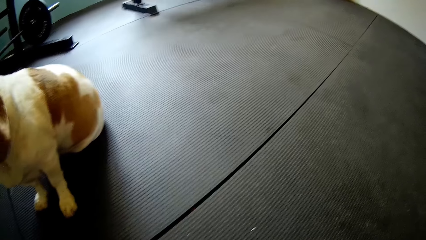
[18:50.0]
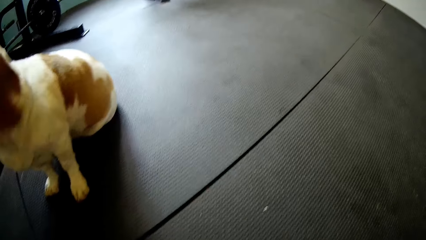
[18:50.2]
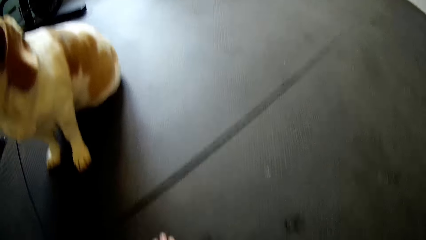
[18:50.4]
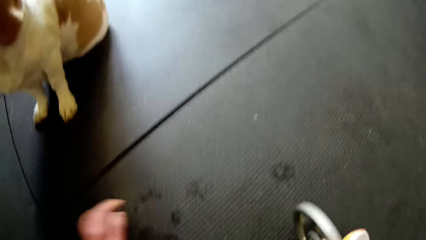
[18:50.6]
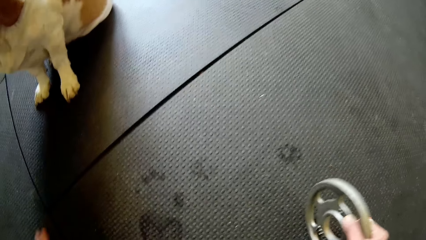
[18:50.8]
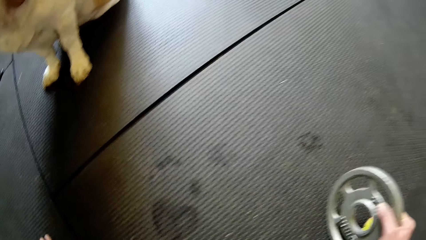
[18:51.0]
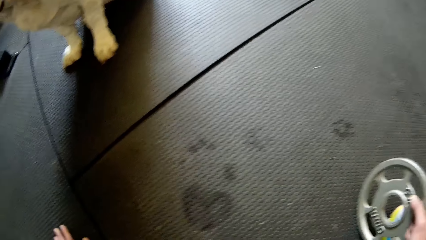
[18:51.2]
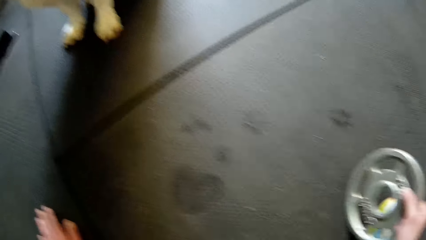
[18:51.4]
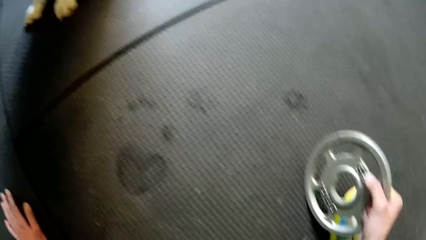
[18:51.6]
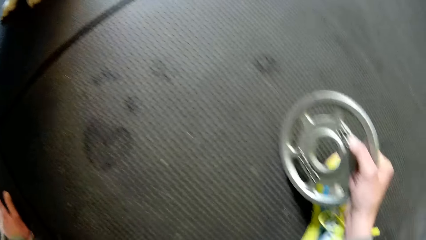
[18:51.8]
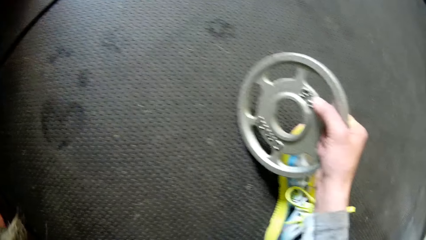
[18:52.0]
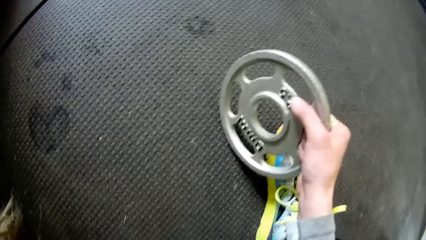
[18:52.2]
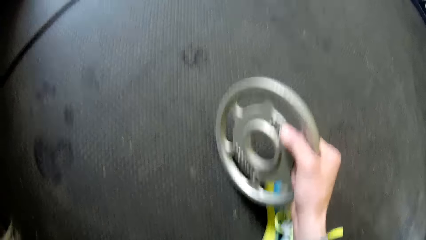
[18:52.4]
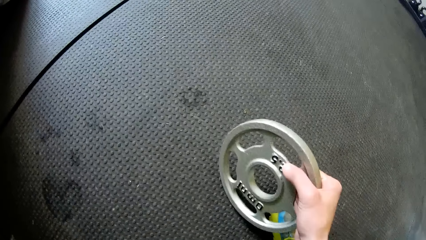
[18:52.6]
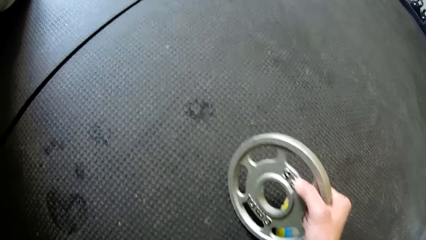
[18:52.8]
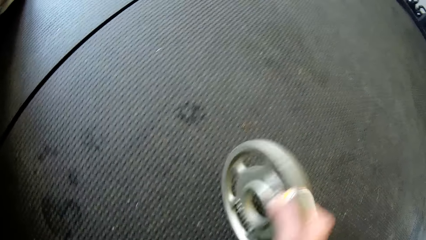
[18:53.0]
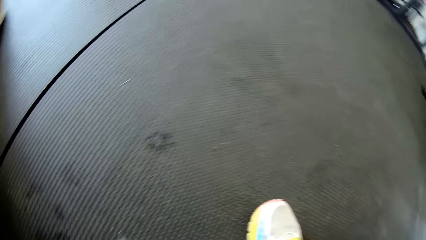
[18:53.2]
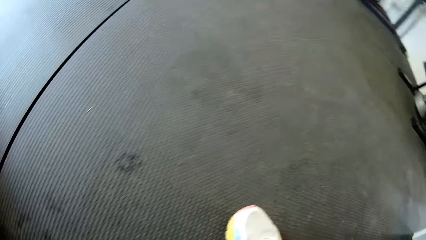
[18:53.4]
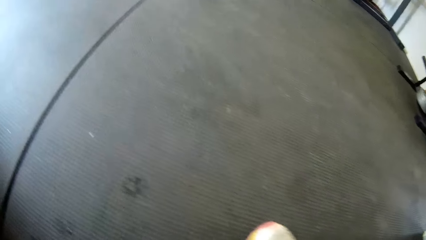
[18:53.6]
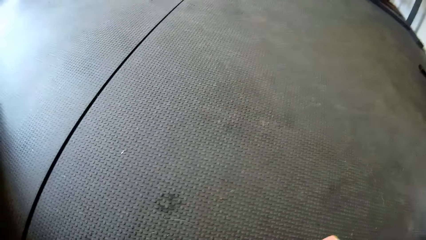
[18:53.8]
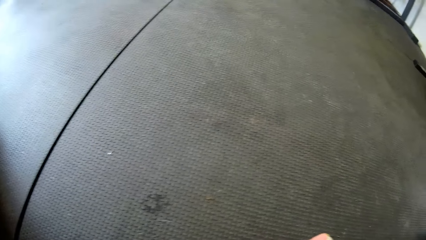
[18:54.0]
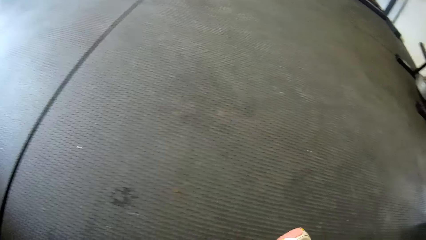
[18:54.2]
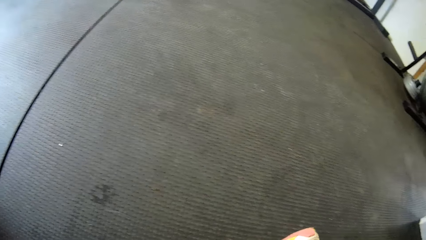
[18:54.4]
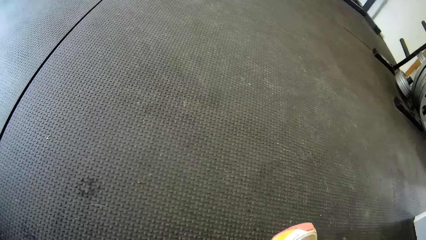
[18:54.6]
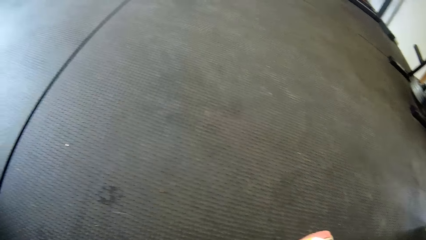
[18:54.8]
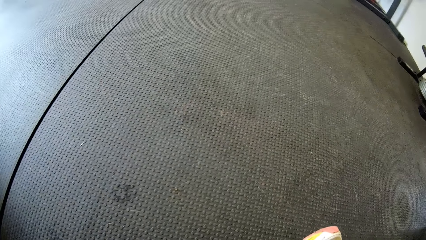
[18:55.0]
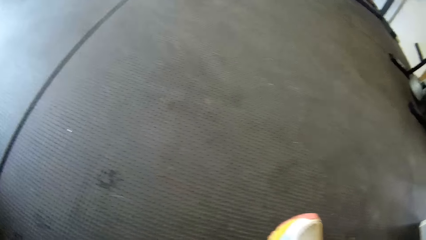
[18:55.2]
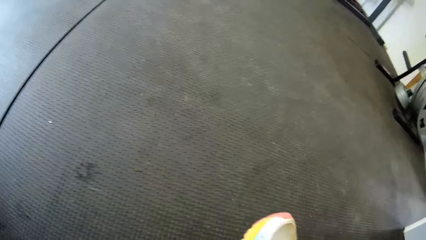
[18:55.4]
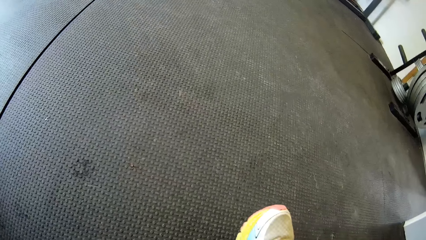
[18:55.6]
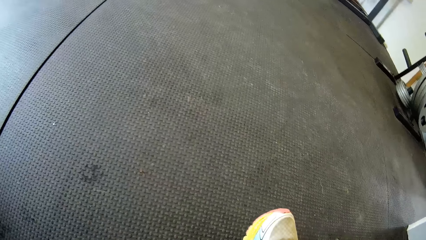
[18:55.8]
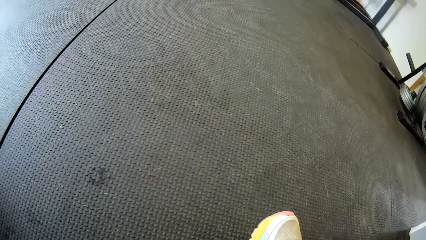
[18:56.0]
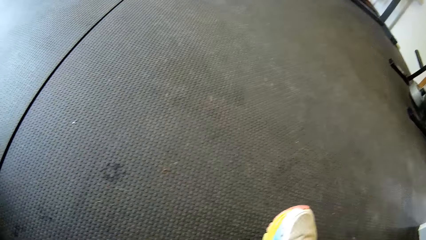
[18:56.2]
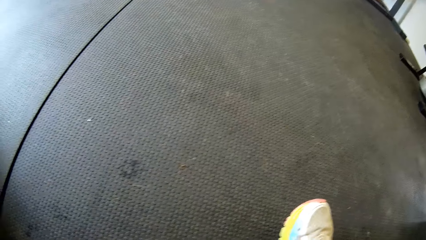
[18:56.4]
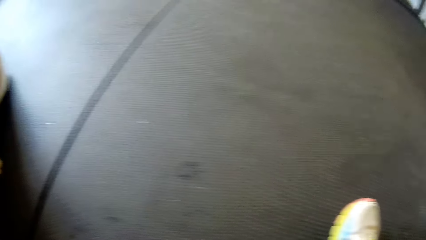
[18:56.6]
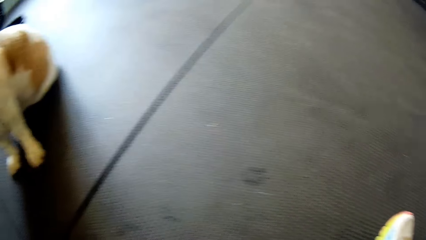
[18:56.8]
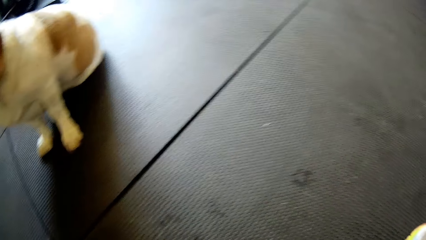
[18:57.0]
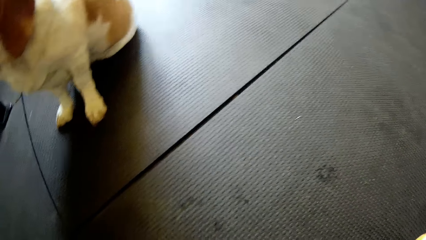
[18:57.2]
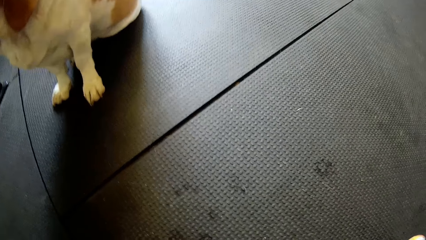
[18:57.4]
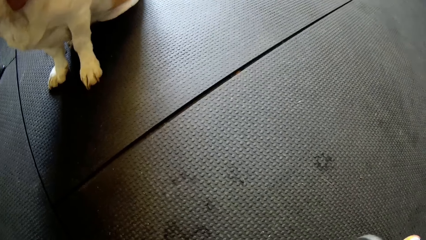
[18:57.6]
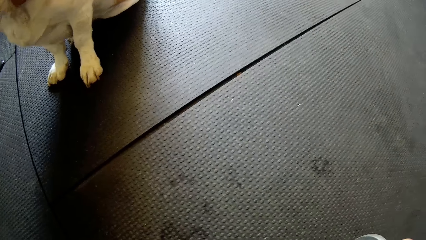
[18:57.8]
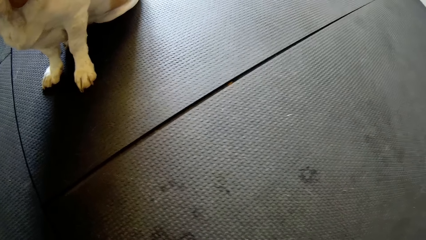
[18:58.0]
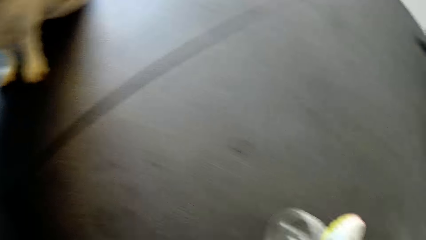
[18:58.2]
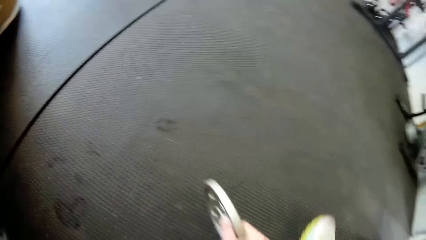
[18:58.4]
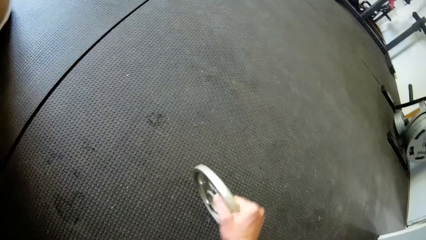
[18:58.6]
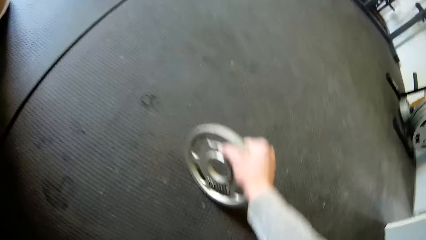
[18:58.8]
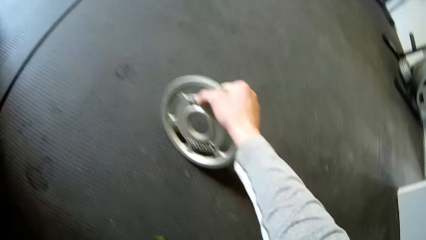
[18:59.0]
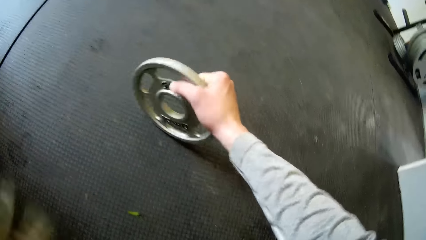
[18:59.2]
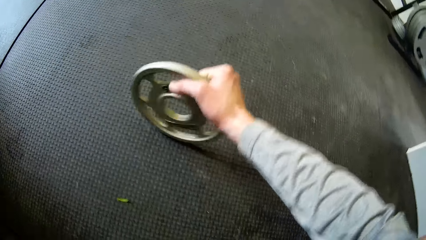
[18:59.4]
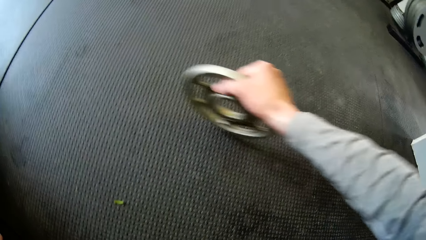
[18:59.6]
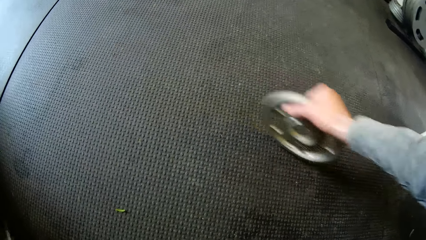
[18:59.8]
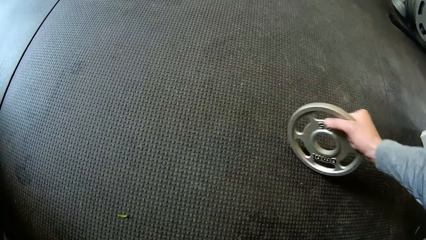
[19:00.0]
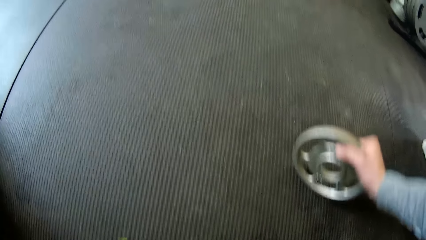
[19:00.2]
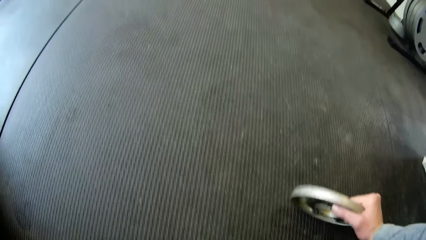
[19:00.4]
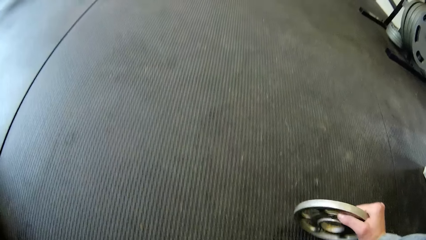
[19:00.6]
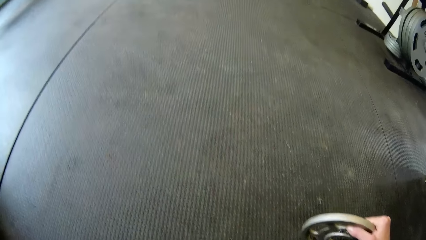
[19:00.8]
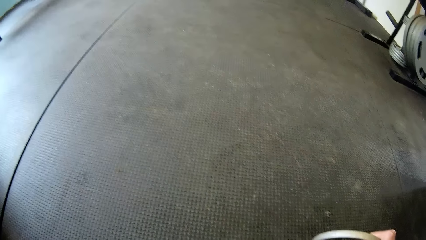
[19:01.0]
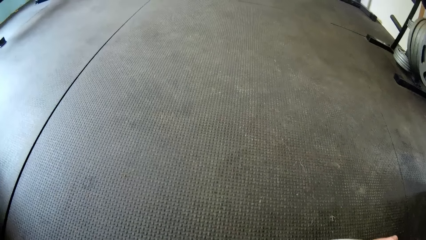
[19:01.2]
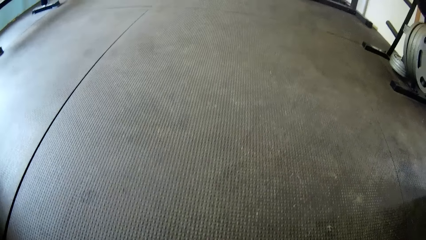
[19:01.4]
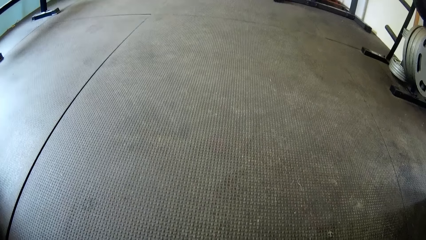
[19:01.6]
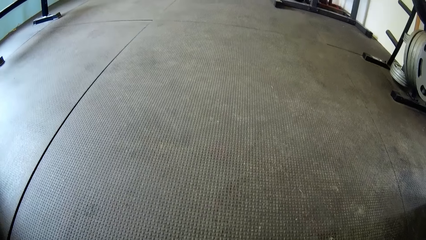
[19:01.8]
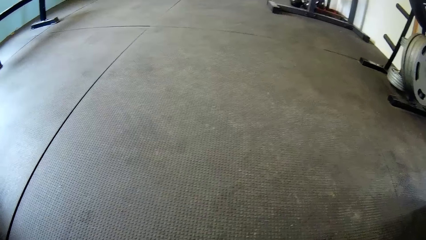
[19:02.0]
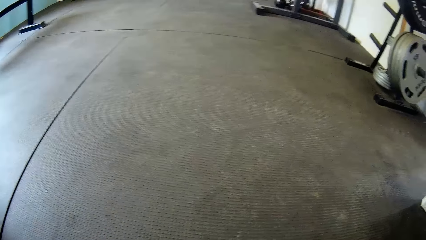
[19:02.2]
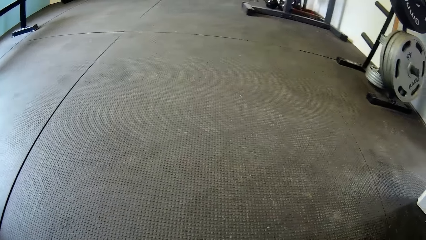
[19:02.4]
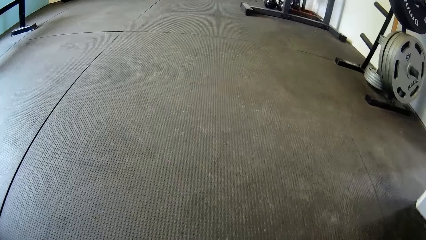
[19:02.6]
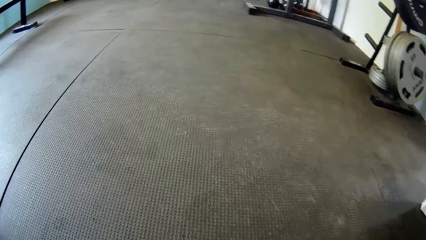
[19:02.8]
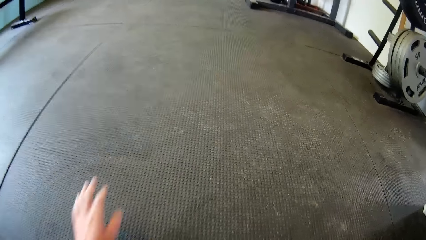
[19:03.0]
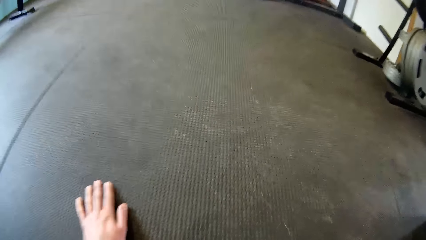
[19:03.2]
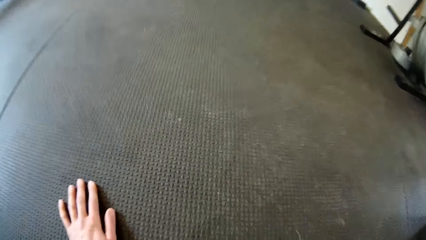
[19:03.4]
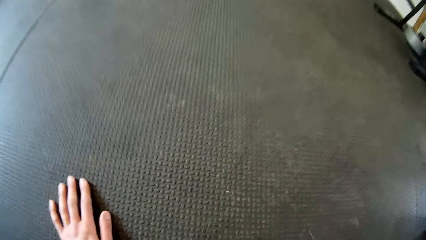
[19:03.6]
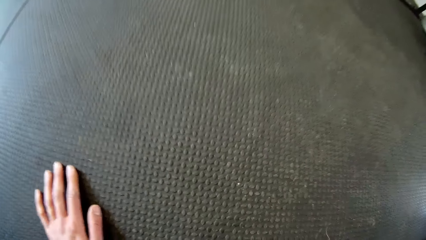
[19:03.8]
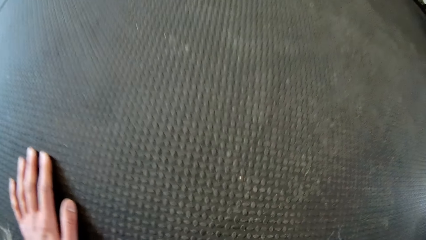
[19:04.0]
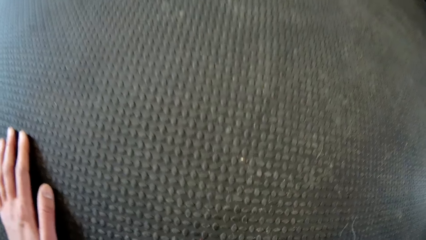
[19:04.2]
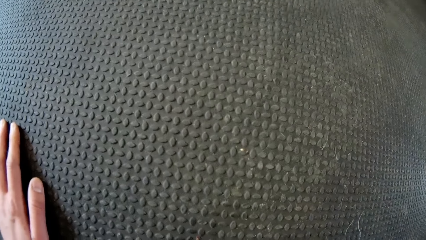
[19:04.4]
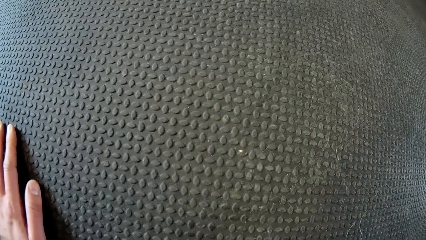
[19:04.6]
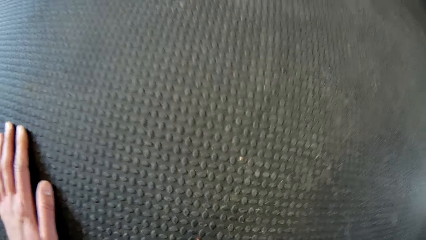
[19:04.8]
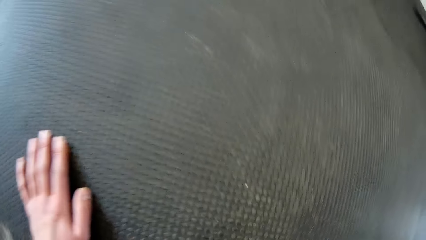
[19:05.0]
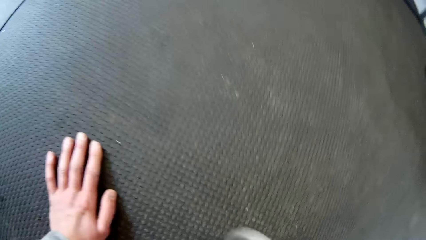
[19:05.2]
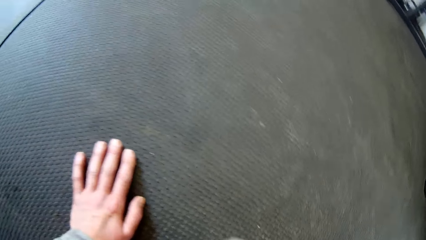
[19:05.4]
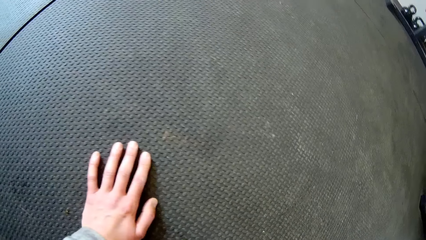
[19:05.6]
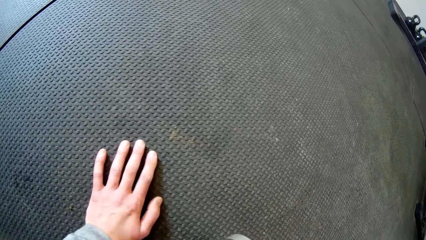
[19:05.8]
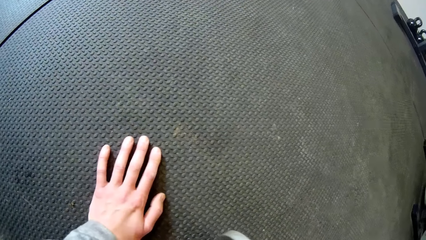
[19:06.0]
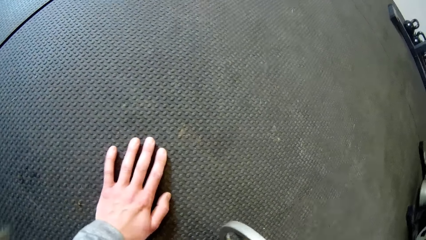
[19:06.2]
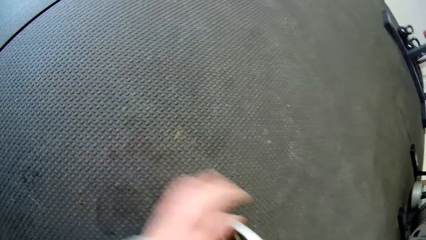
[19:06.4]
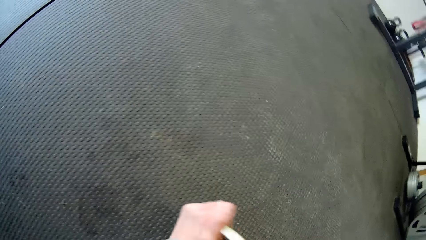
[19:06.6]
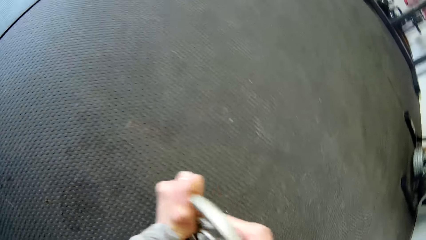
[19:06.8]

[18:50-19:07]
The camera wearer holds the piece of metal with her right hand. She looks at the floor.
